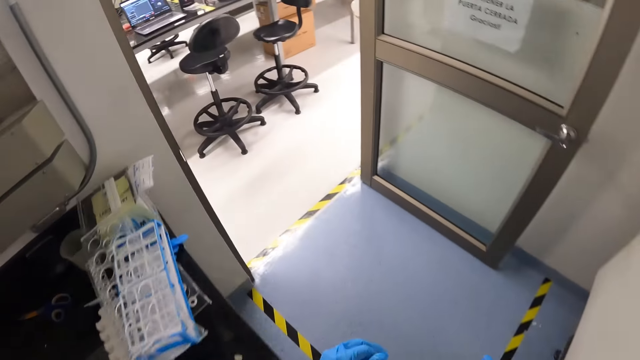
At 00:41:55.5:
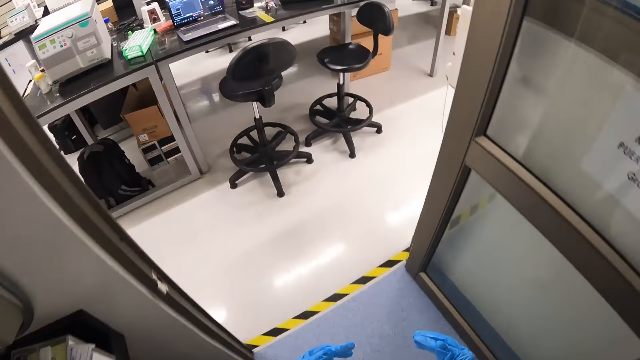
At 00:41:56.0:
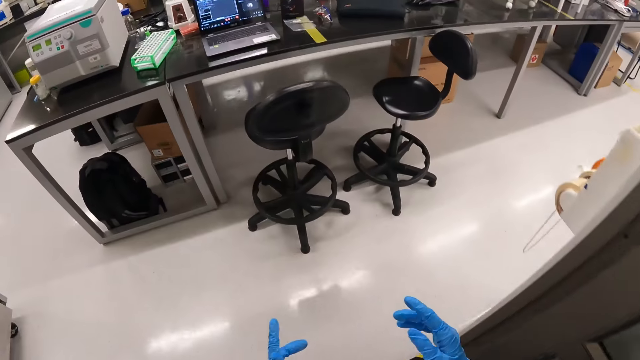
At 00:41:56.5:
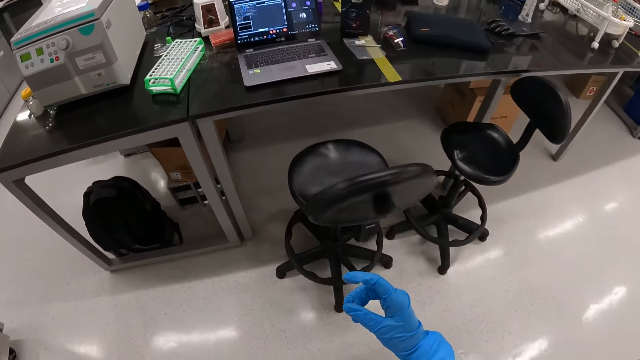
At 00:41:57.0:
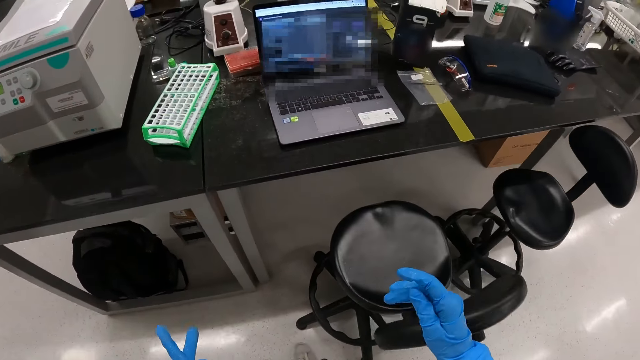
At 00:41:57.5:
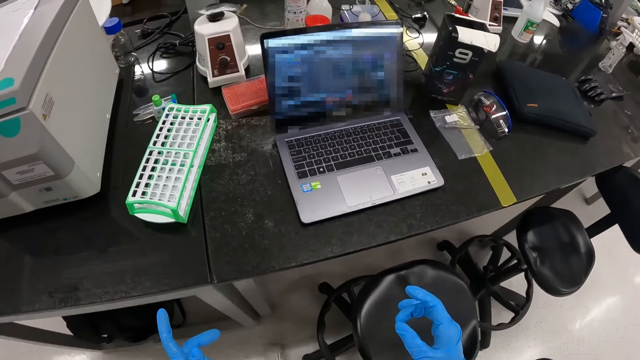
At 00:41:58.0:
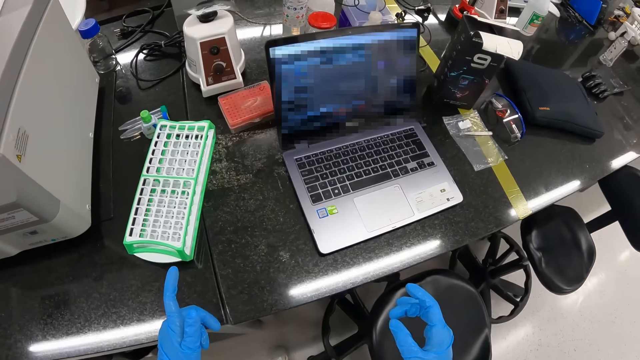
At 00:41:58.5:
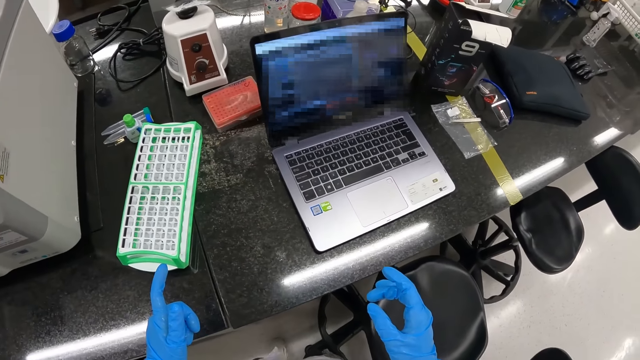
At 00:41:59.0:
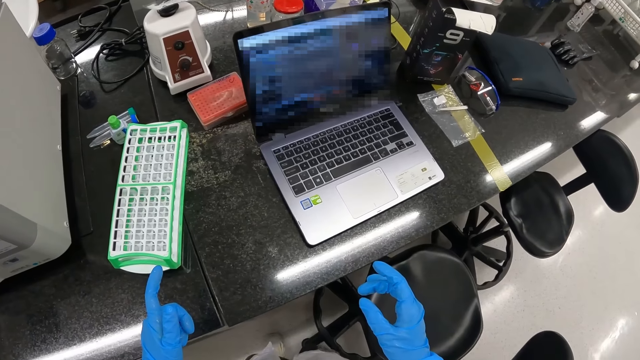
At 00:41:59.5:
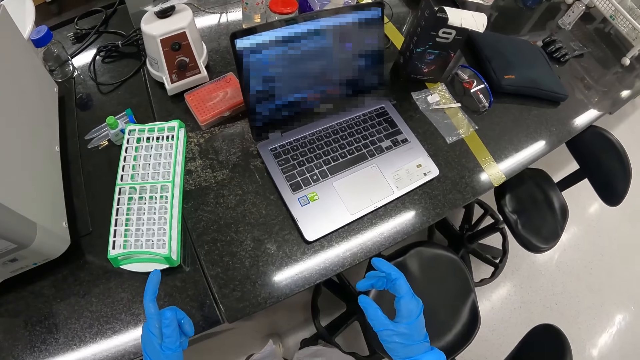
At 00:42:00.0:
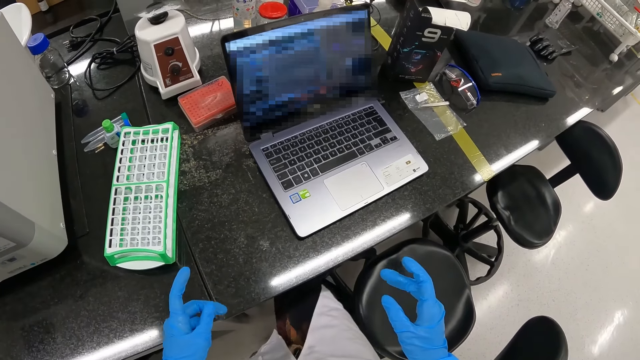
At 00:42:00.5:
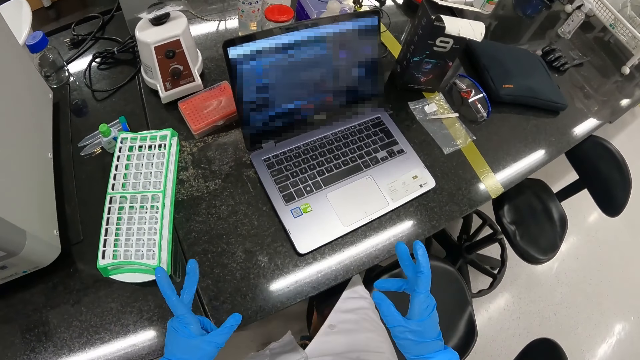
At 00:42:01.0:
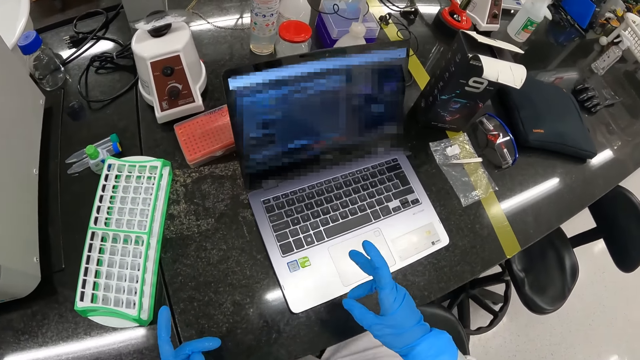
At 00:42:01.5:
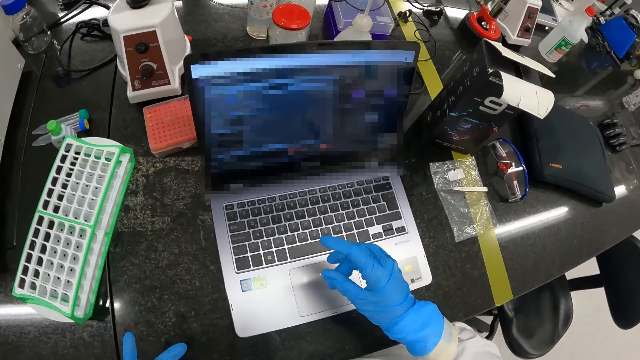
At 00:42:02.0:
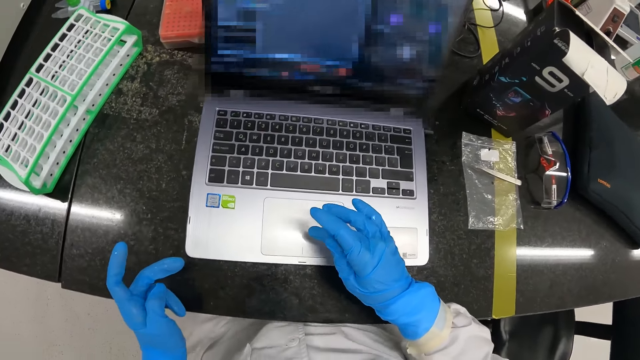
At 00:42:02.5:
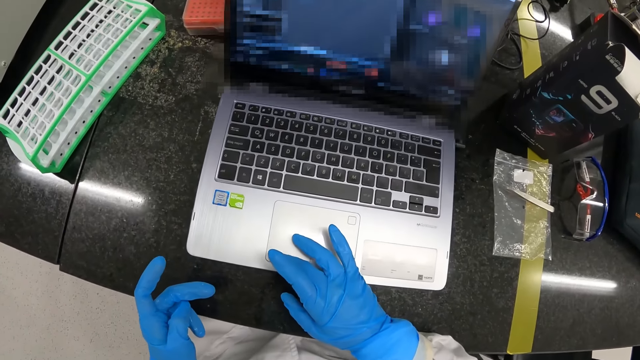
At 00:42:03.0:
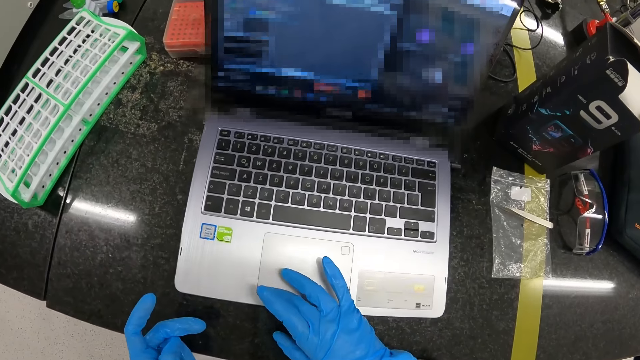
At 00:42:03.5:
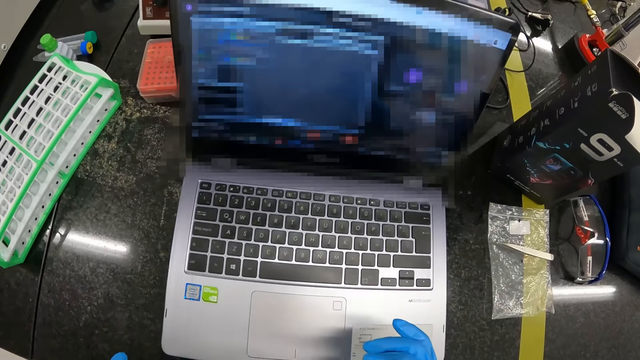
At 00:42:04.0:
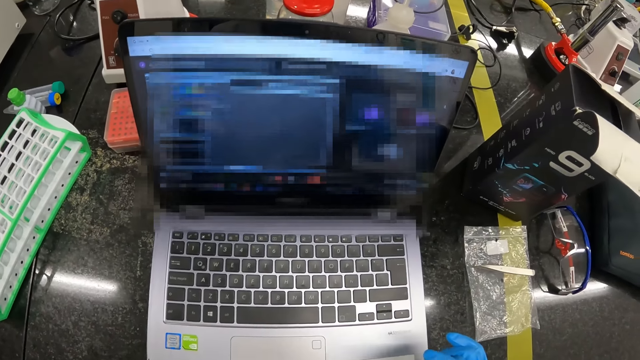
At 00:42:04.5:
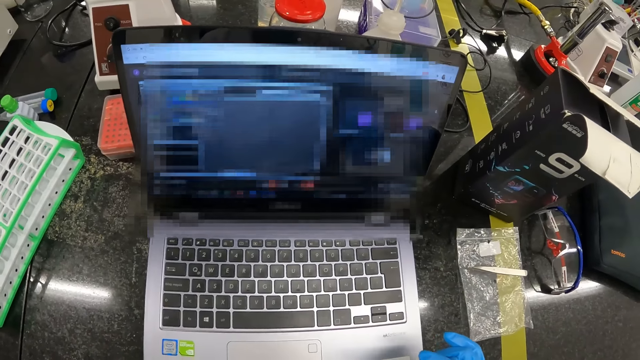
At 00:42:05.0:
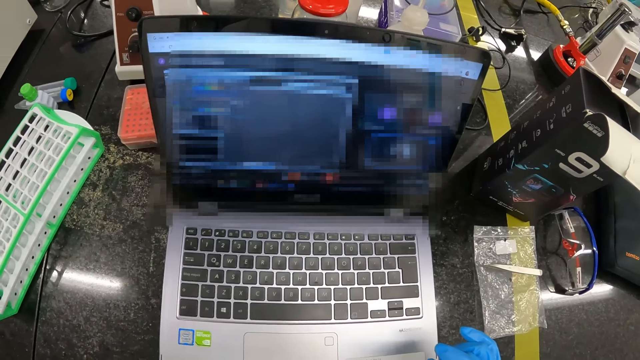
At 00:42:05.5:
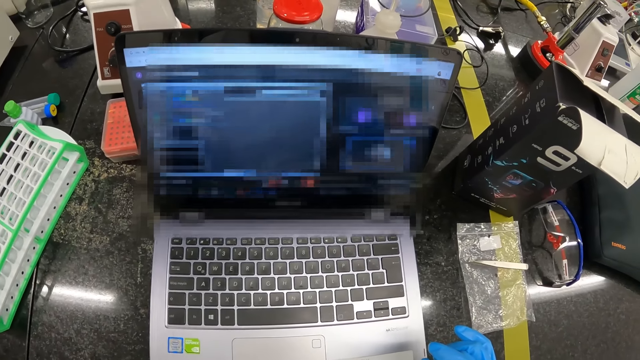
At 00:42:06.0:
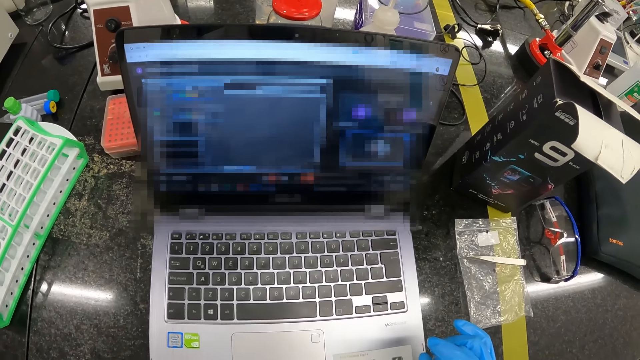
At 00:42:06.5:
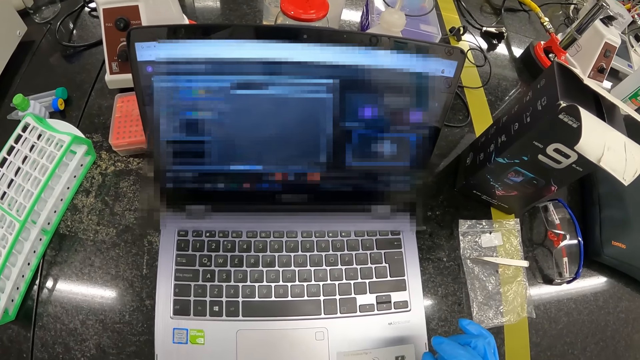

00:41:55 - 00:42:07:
The camera wearer turns left and walks forward. He sits on a chair and operates a laptop with his right hand.

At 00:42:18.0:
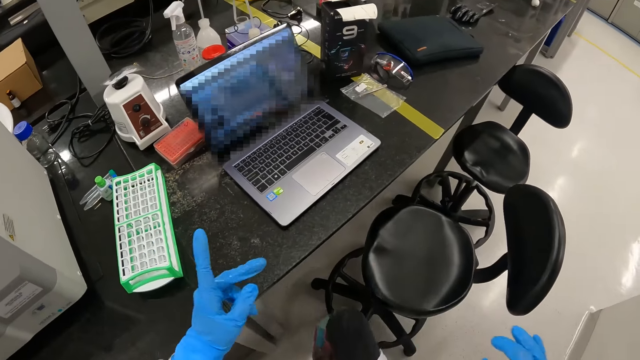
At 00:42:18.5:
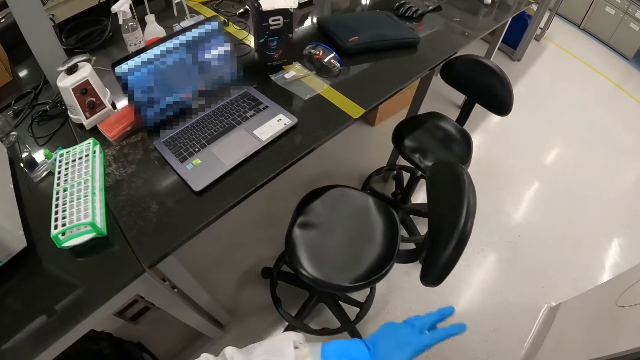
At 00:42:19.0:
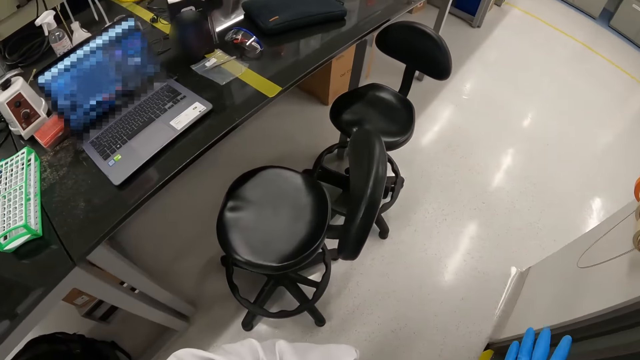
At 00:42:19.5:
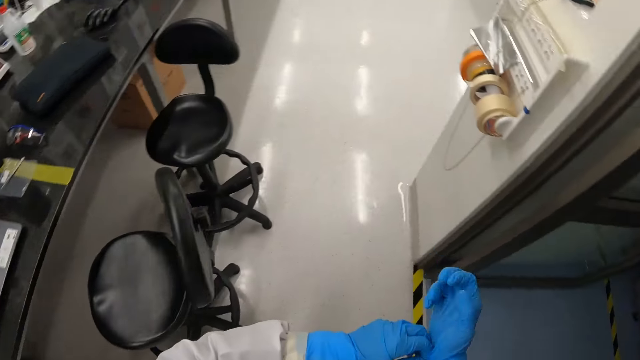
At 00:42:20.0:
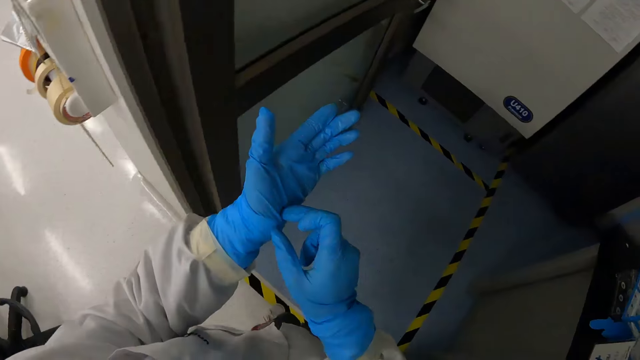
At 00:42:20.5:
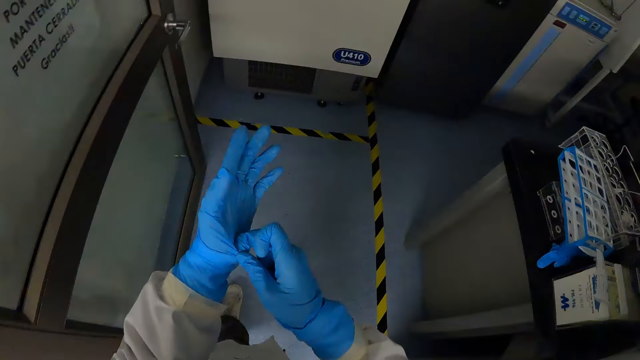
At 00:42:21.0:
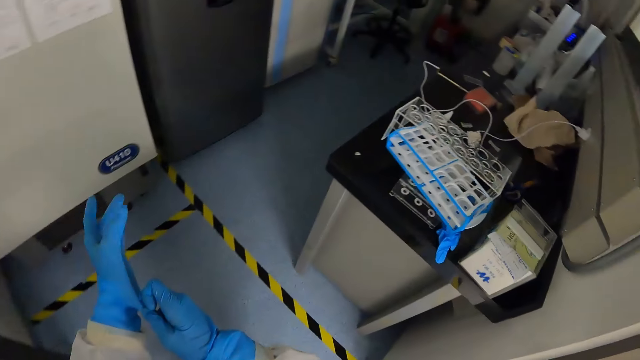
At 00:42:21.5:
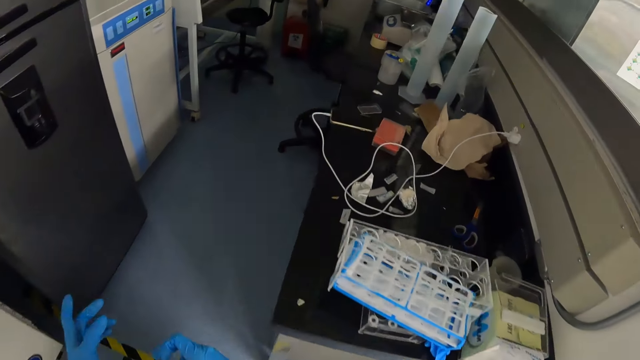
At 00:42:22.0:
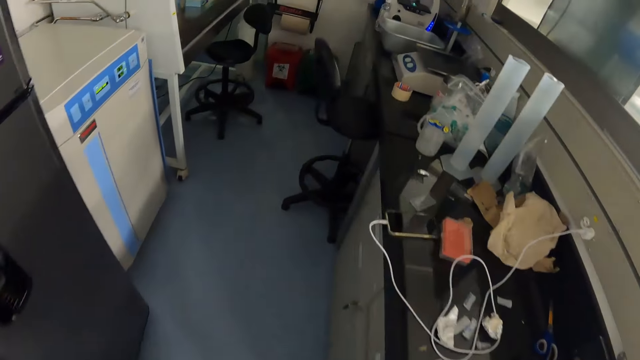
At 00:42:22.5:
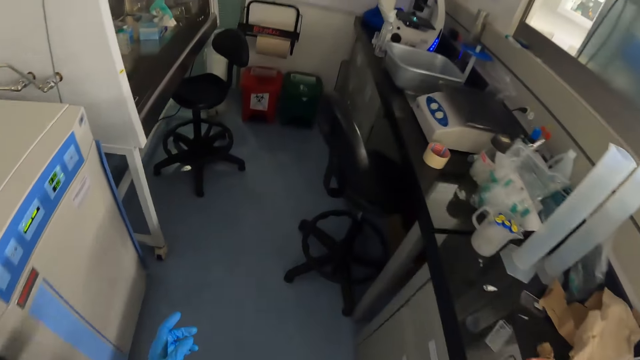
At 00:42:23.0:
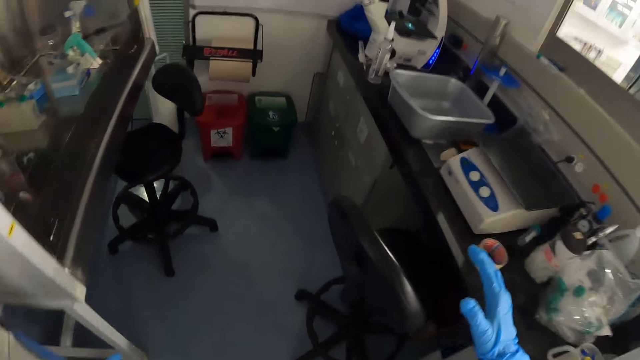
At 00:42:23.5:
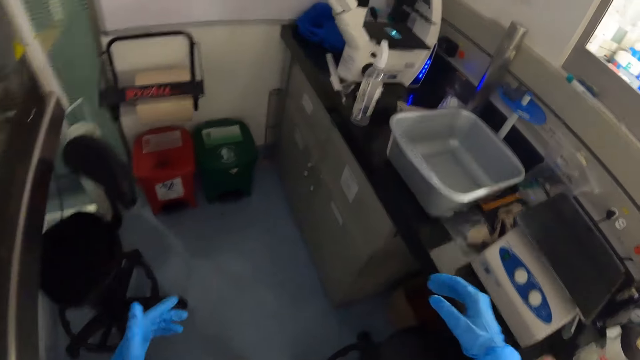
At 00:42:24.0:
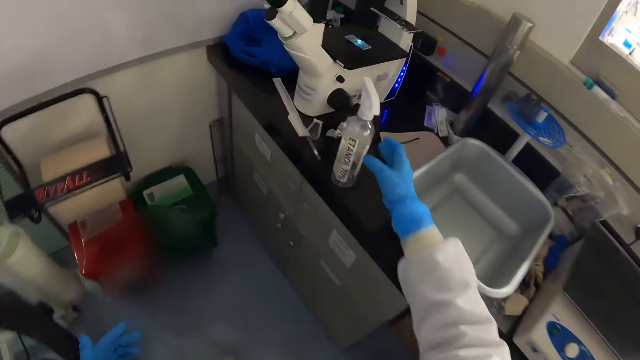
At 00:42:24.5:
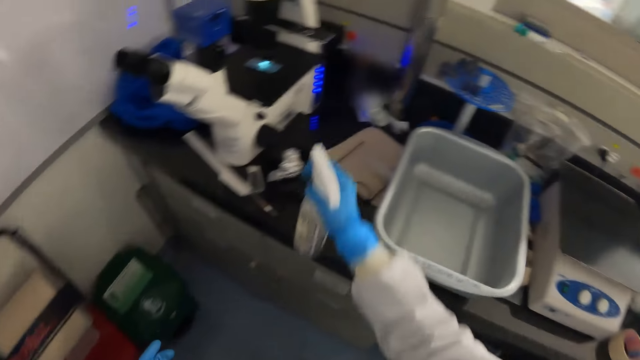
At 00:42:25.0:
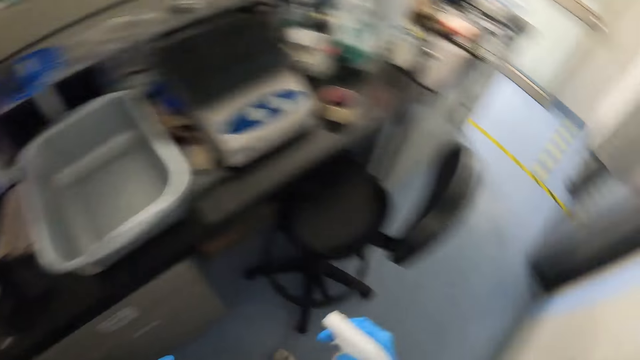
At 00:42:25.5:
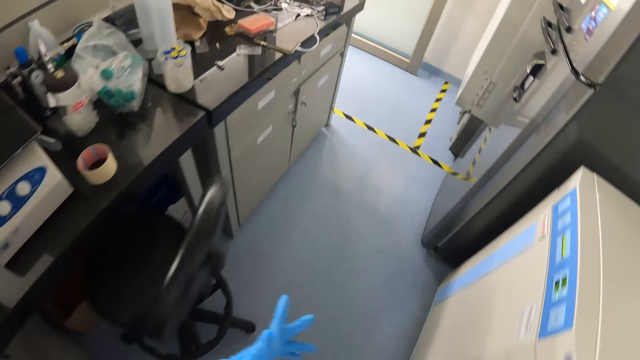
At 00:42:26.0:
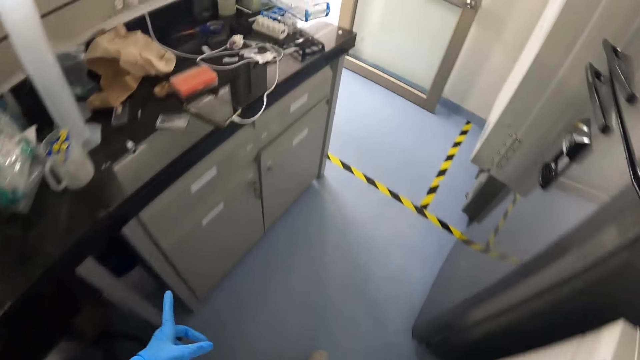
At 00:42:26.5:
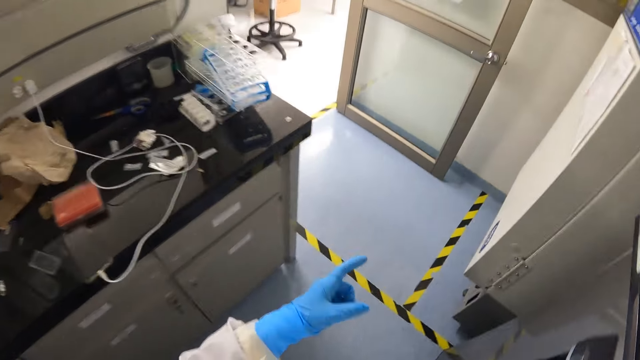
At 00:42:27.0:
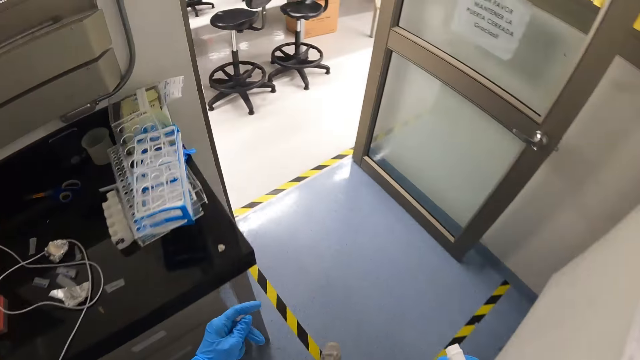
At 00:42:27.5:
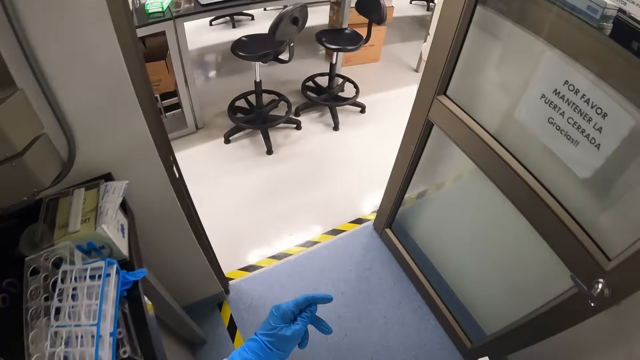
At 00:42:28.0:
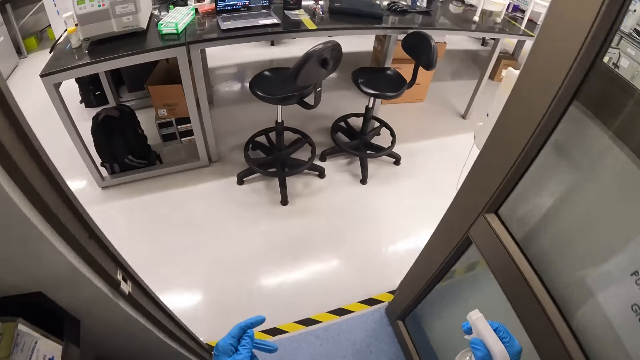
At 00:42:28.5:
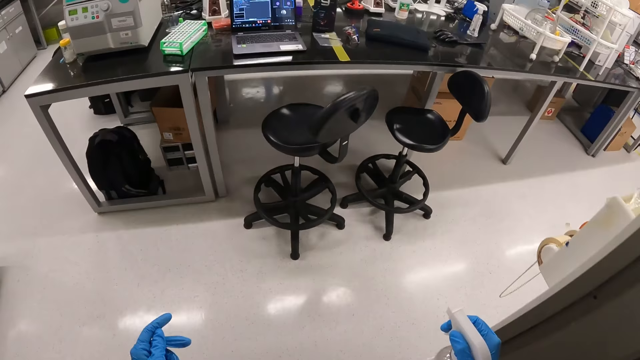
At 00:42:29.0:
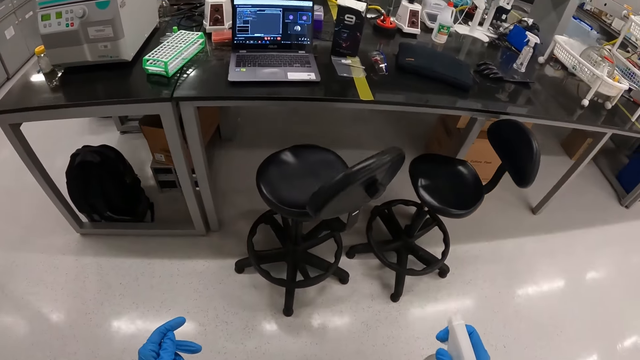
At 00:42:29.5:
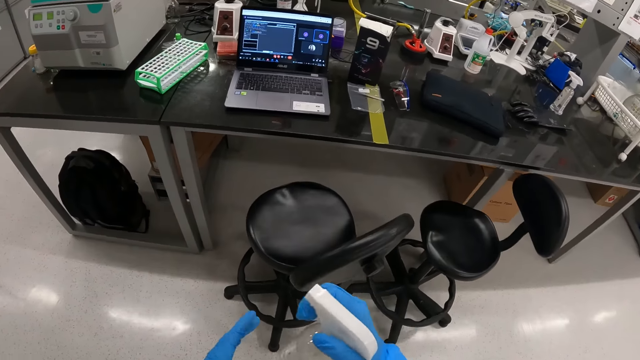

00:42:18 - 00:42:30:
The camera wearer turns back. He walks into the laboratory. He walks right. He picks up a sanitizer from a workbench with his right hand. He turns back. He walks out of the laboratory. He turns left and walks forward.
